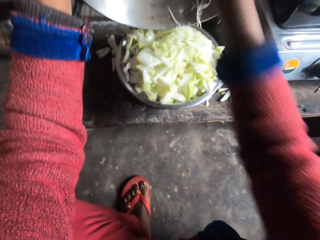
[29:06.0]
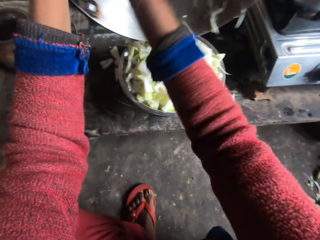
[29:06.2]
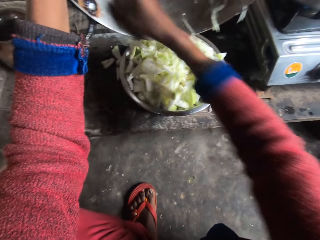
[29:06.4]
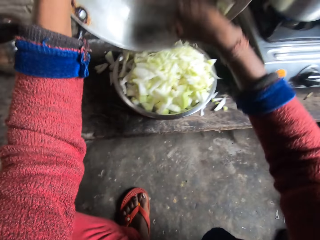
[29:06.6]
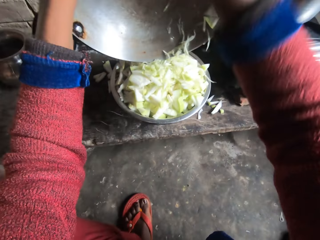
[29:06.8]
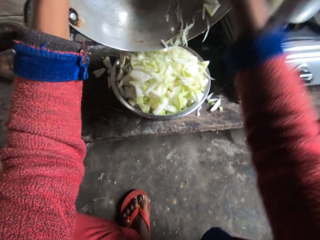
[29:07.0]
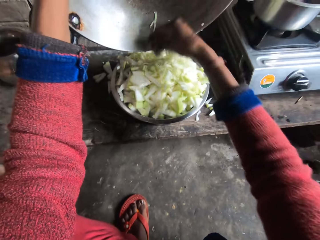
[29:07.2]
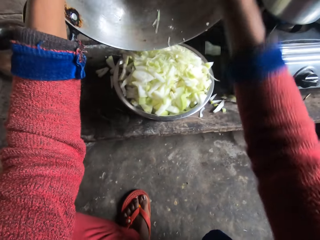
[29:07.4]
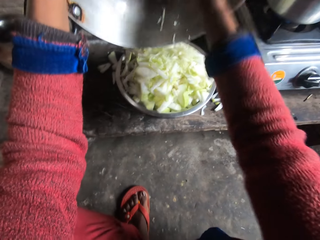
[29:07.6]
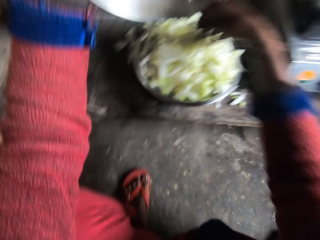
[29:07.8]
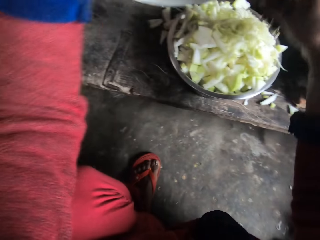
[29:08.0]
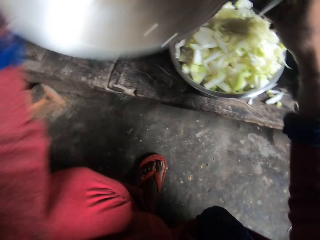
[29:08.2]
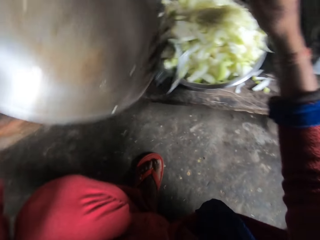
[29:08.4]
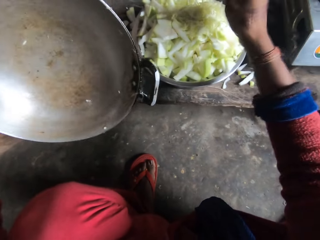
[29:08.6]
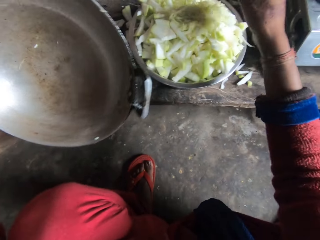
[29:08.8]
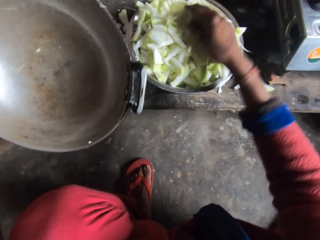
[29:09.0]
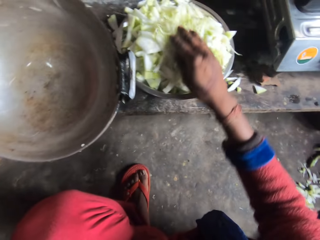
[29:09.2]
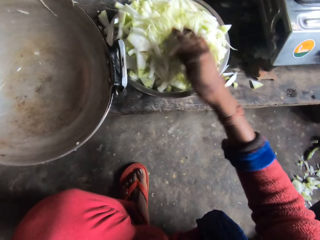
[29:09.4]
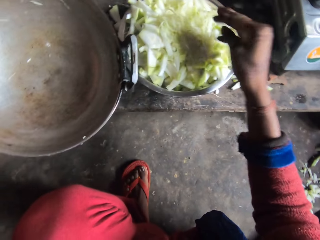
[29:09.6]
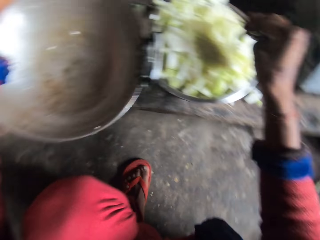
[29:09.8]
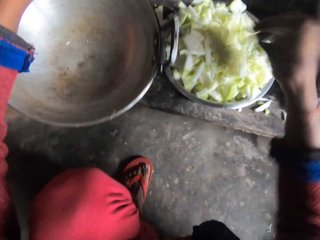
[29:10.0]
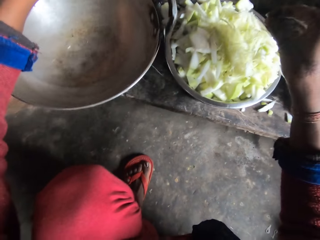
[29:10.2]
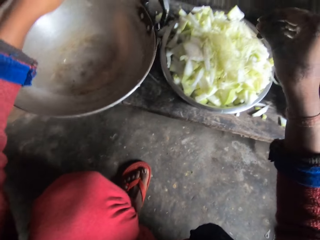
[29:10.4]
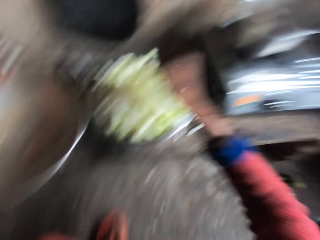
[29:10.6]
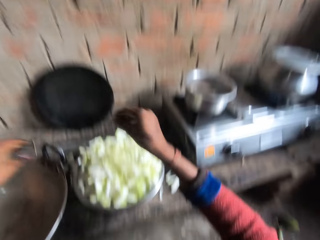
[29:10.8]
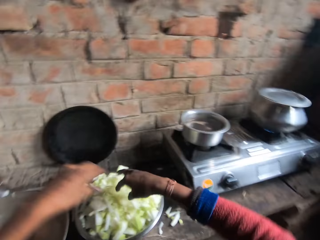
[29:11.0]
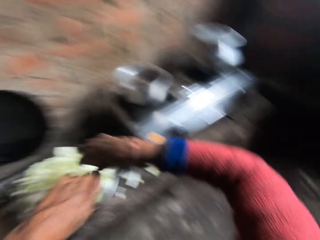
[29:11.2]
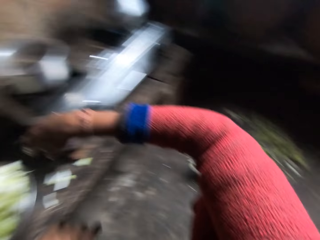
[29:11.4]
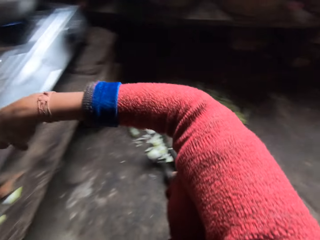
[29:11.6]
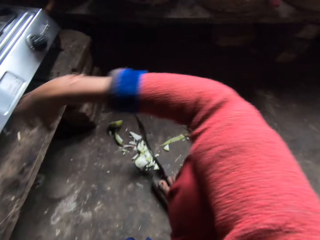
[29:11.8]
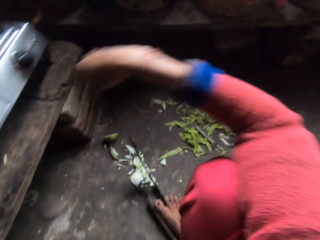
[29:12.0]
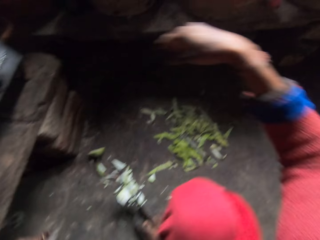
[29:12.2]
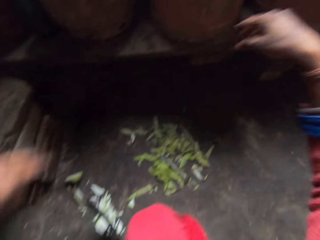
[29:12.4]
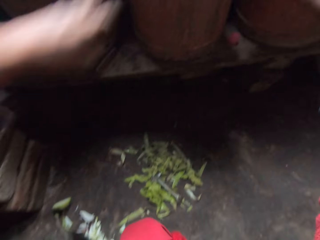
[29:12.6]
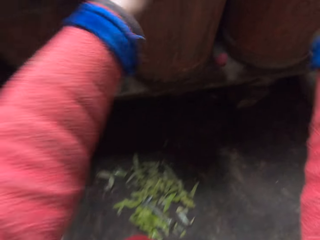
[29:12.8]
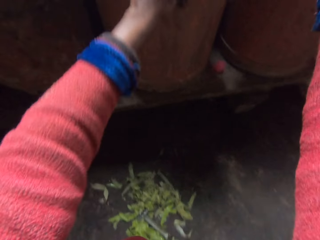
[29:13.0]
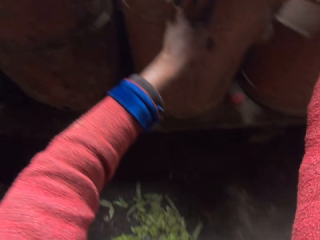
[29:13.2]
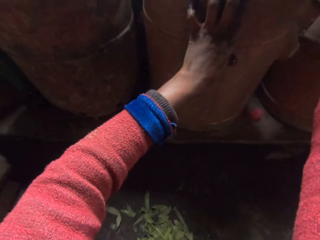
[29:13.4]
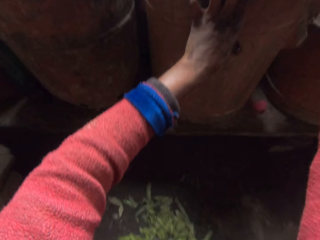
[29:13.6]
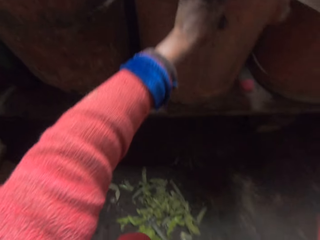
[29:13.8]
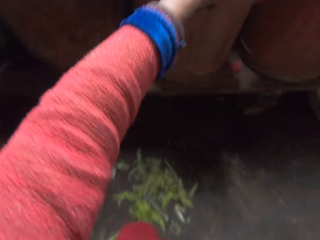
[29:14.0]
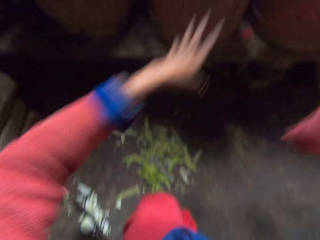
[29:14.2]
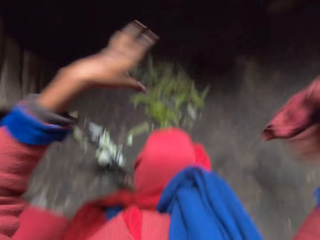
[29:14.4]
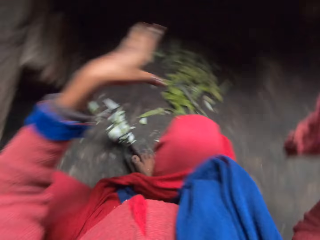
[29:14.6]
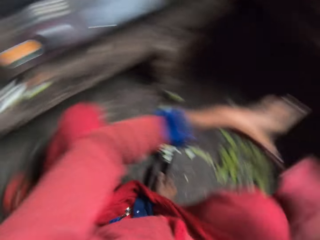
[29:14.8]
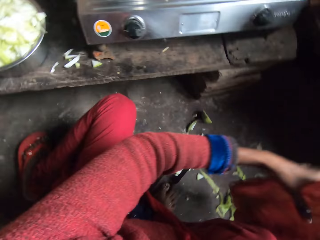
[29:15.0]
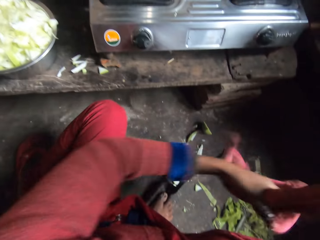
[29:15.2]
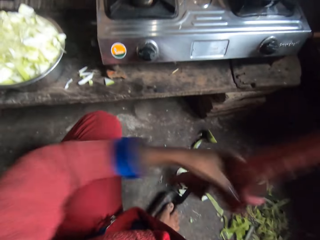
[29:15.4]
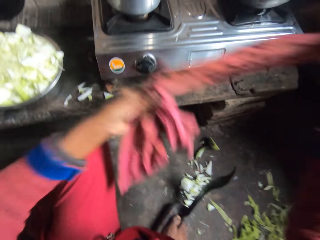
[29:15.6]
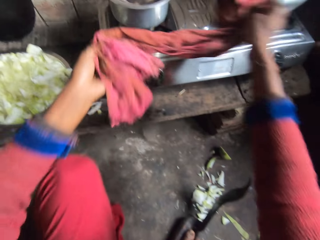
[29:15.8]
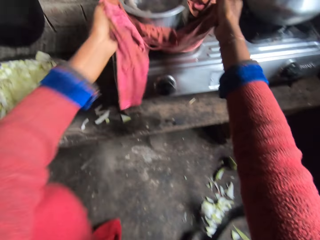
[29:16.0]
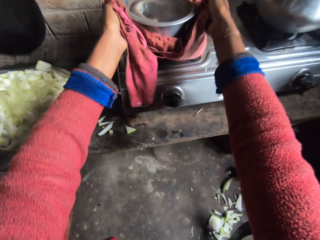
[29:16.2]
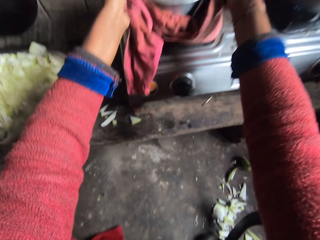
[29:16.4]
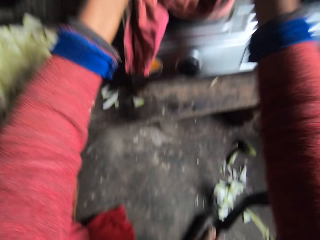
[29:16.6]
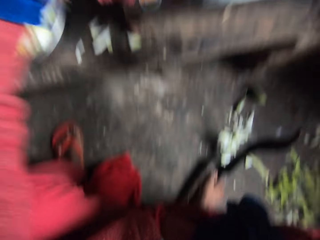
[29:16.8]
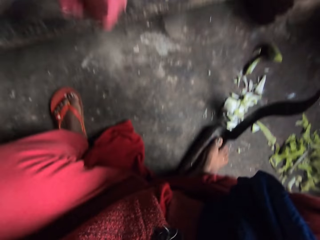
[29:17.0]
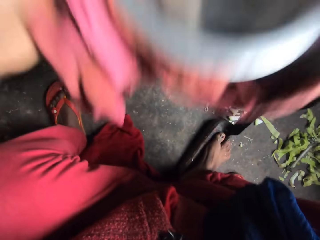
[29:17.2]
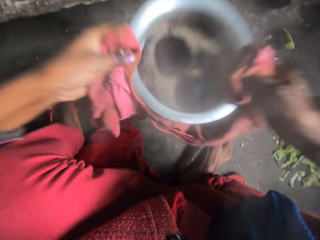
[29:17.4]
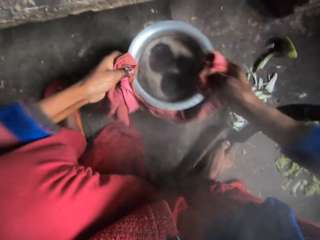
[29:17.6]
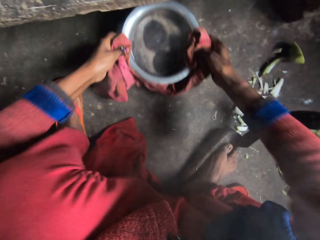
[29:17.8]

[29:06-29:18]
The camera wearer moves the wok. She puts the pot in her left hand on the table. She sways her hand. She moves her left hand. She turns to the other side. She picks up a rag on the table. She holds the bucket. She shakes a cloth. She holds the cloth with the other hand. She carries a pot on the stove with the cloth in her hands.

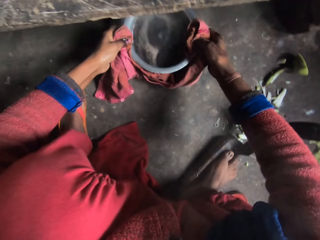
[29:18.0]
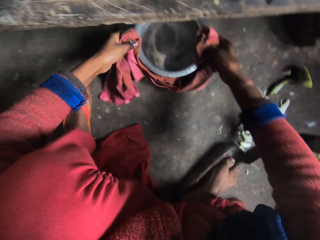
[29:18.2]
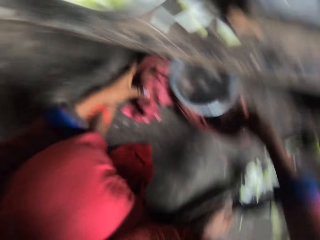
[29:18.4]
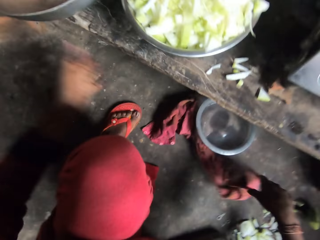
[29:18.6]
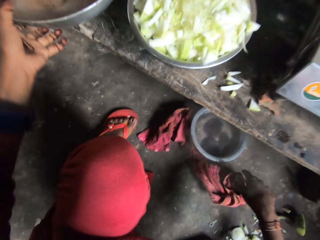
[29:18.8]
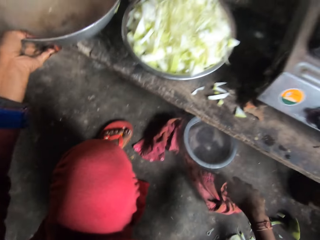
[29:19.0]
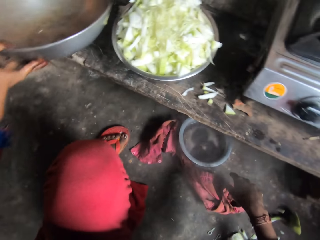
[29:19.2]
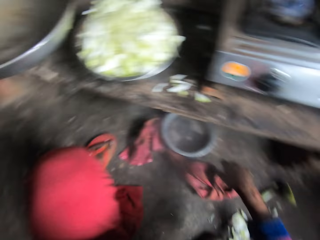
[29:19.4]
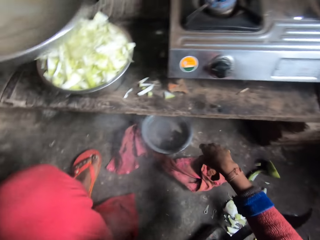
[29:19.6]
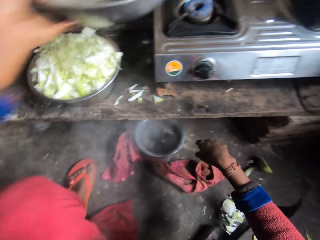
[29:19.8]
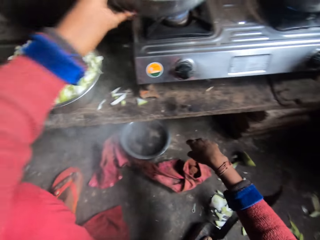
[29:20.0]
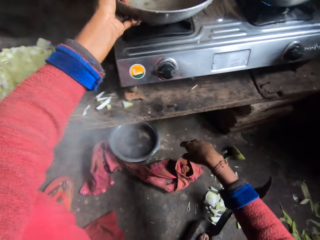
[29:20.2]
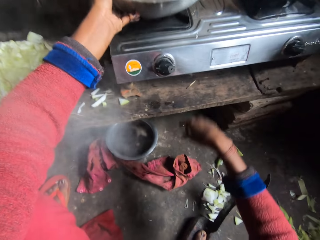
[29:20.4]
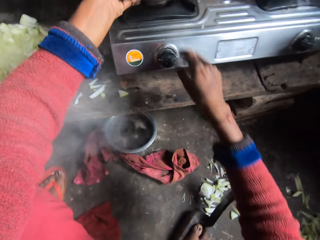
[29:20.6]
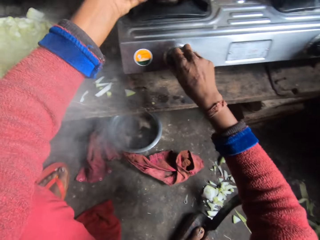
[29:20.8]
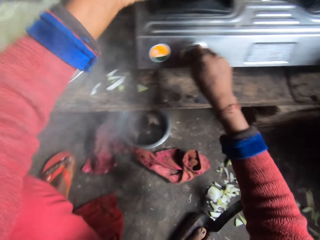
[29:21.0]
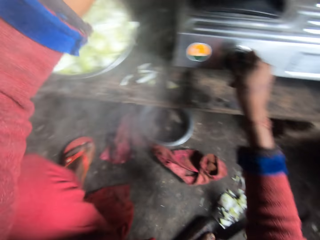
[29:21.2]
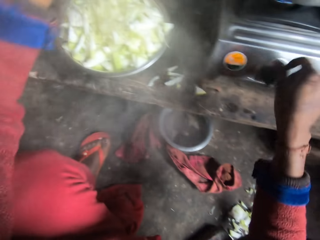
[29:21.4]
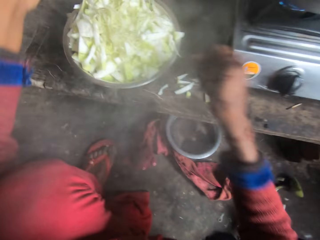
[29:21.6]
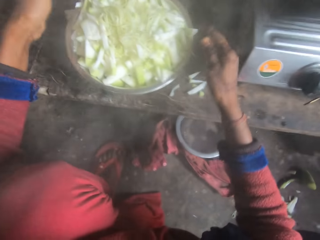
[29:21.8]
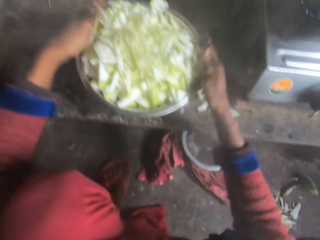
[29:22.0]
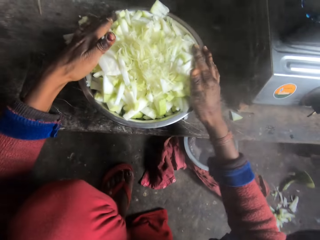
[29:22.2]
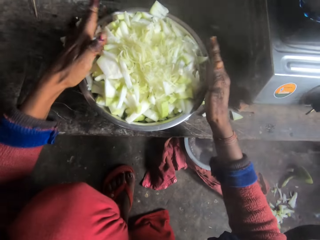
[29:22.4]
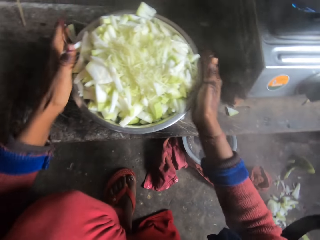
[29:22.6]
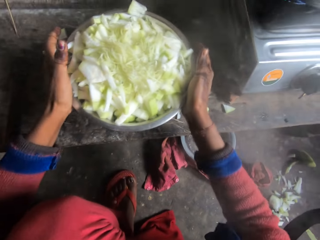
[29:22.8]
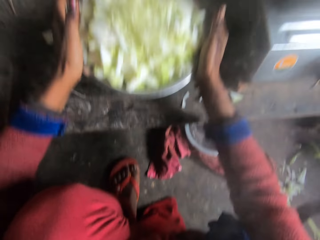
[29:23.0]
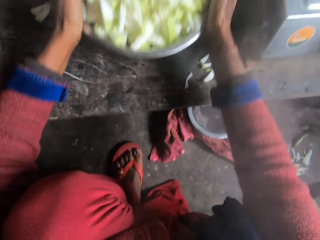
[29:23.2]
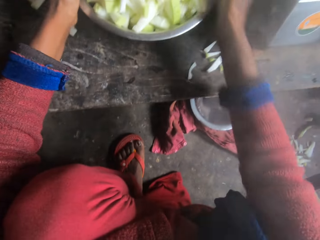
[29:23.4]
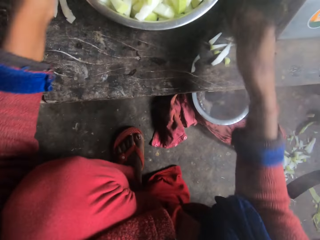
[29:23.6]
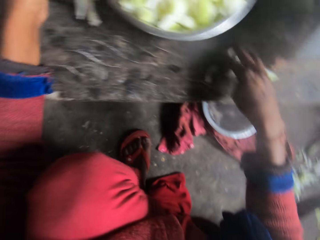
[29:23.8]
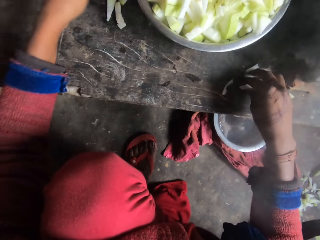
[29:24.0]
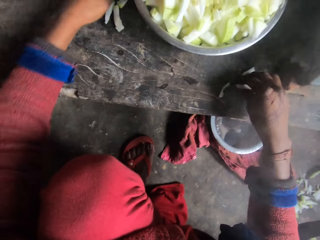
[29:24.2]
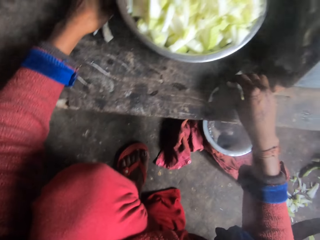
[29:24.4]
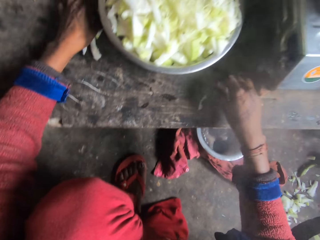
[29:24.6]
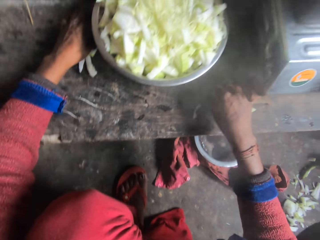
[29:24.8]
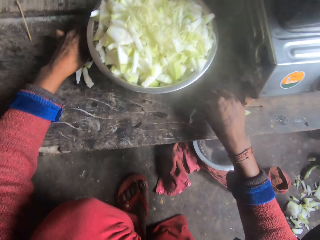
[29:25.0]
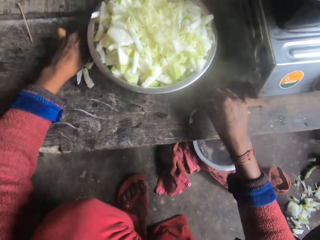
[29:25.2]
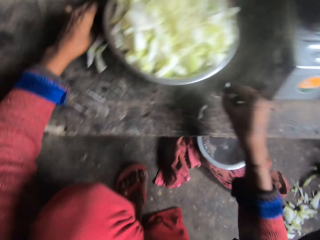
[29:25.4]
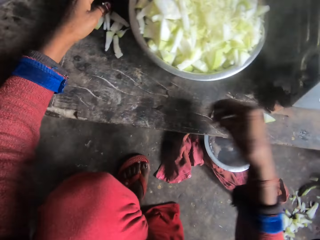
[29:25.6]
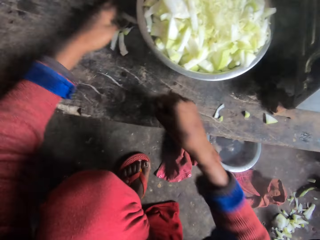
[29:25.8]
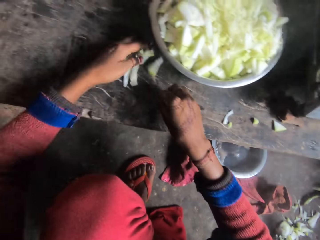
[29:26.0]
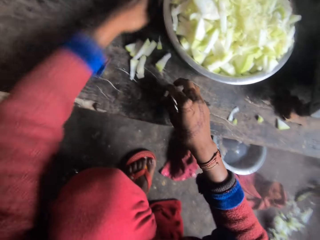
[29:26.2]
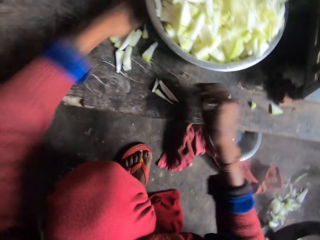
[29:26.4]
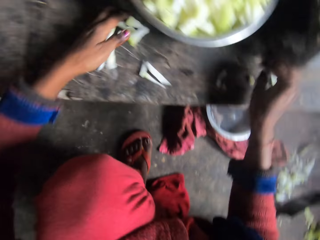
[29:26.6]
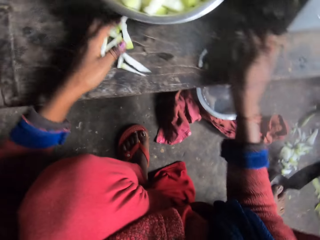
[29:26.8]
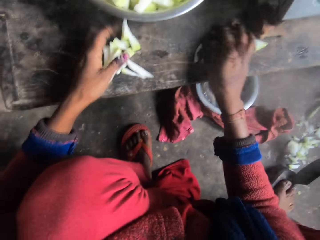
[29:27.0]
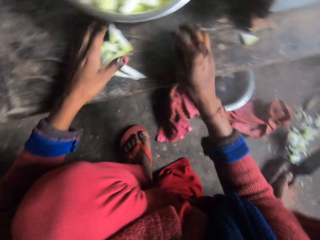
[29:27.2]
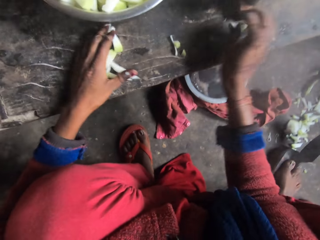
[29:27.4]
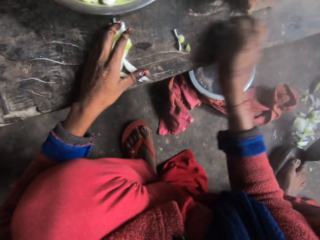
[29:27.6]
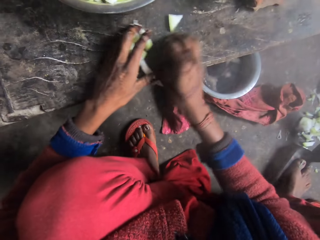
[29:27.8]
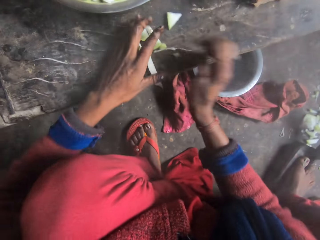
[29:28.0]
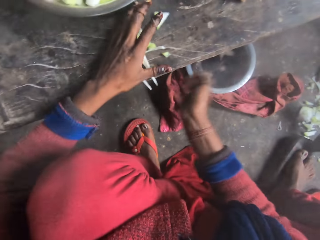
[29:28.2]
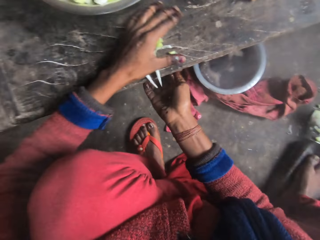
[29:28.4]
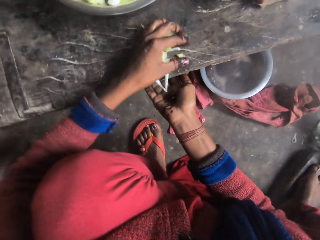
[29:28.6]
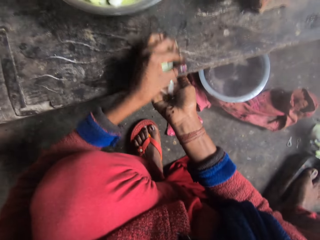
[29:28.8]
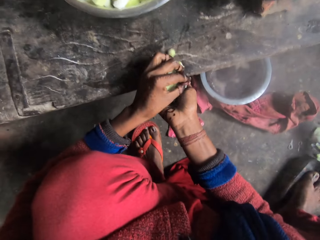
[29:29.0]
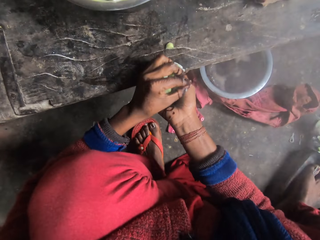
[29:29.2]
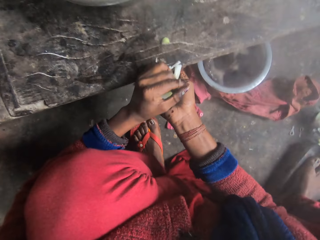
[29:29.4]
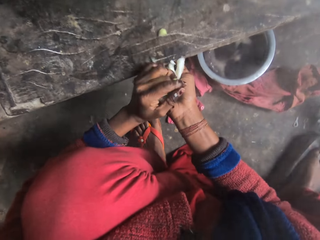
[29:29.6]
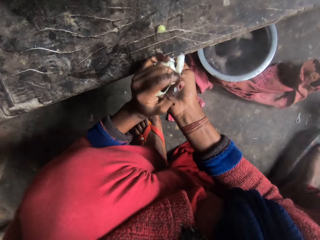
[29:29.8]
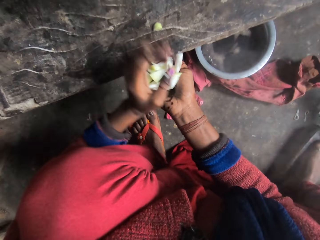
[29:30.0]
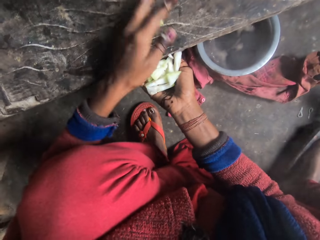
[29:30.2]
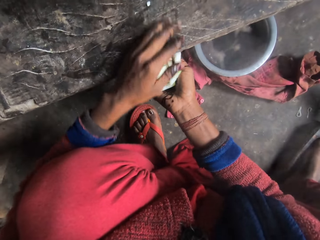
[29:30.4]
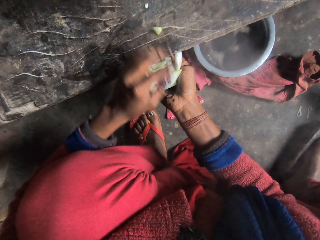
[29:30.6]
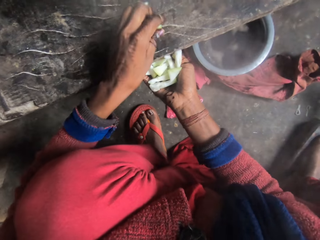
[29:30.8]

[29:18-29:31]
The camera wearer puts the pot on the ground. She drops a cloth. She picks up the pot on the table with her left hand. She puts the pot on the stove. She adjusts the knob with her right hand. She moves her hand away. She adjusts the bowl of bottle gourd on the table with her hands. She touches the bottle gourd pieces, moves the bottle gourd pieces and gathers the bottle gourd pieces. She picks up pieces of bottle gourd on the table with her hands. She collects the bottle gourd pieces.
